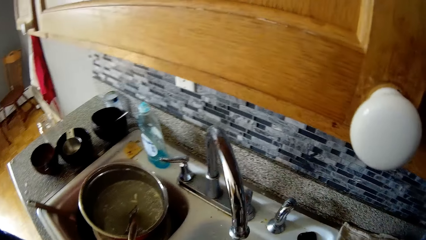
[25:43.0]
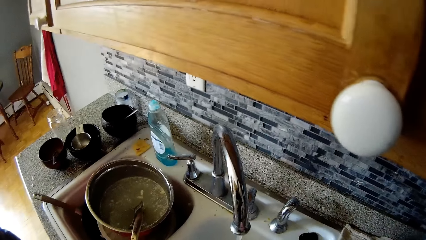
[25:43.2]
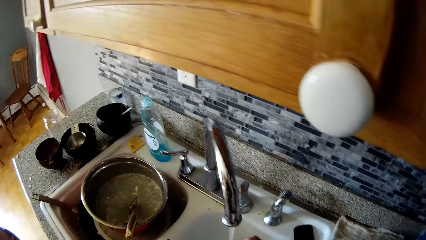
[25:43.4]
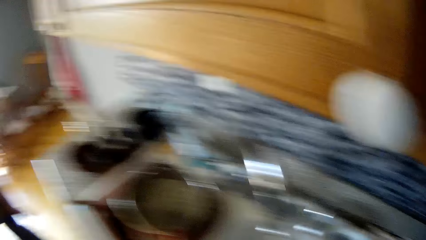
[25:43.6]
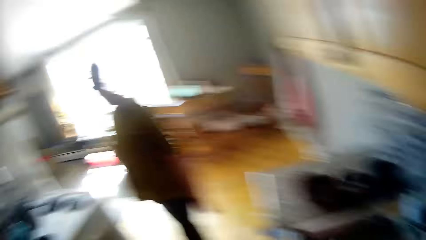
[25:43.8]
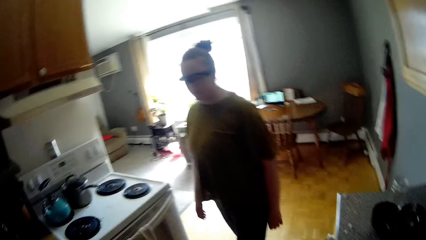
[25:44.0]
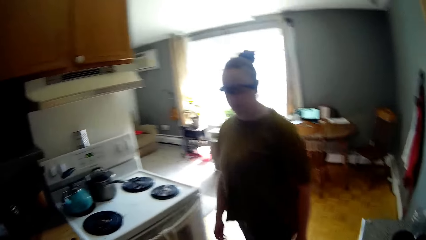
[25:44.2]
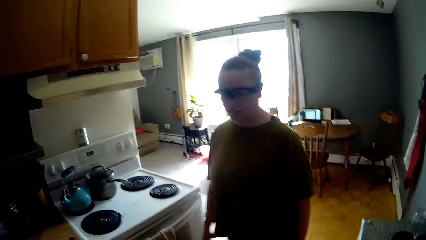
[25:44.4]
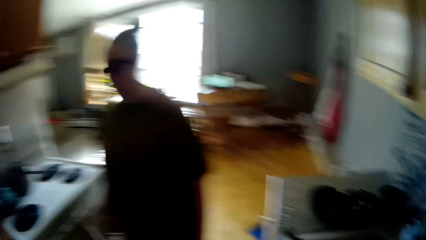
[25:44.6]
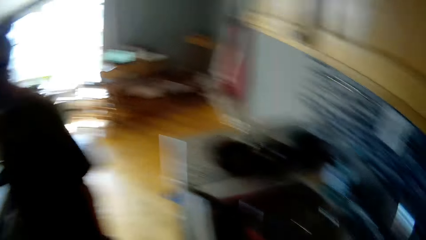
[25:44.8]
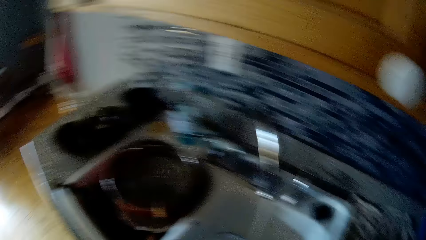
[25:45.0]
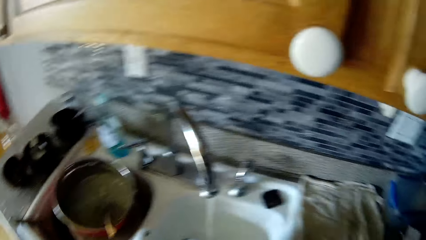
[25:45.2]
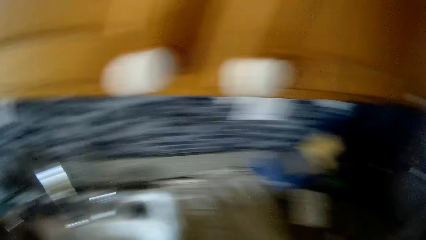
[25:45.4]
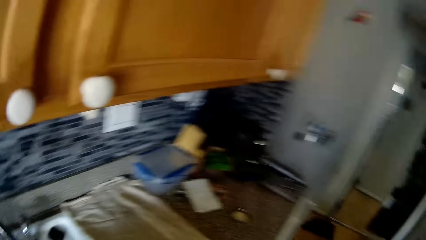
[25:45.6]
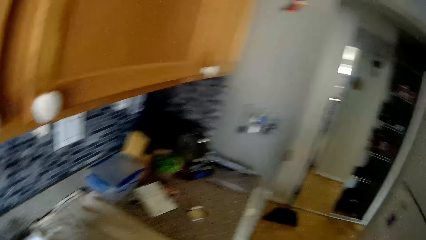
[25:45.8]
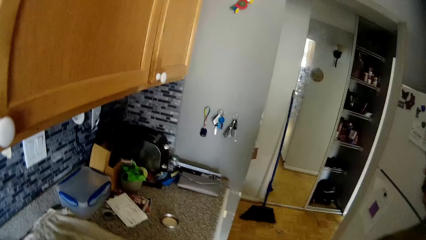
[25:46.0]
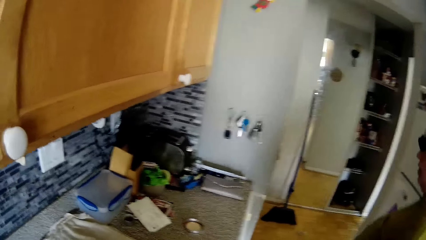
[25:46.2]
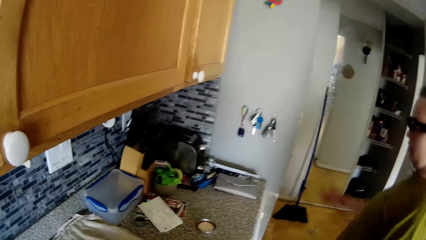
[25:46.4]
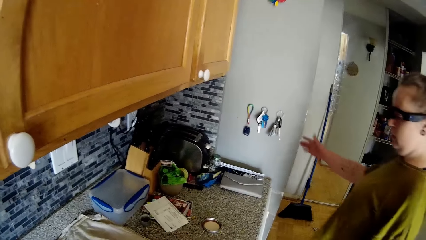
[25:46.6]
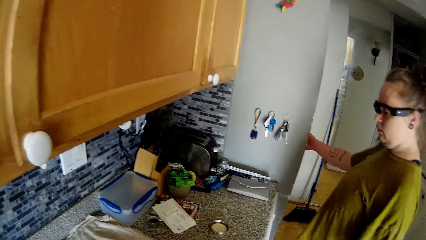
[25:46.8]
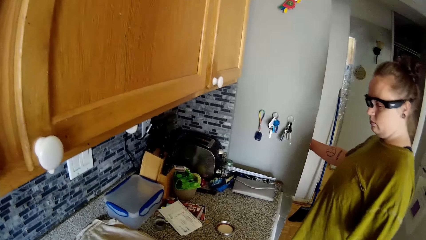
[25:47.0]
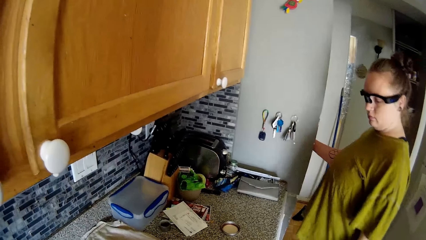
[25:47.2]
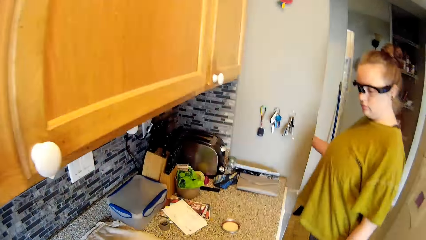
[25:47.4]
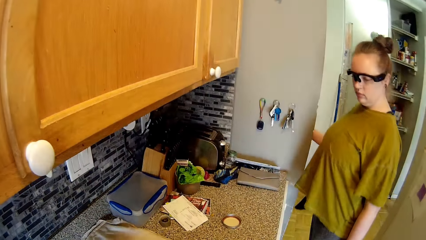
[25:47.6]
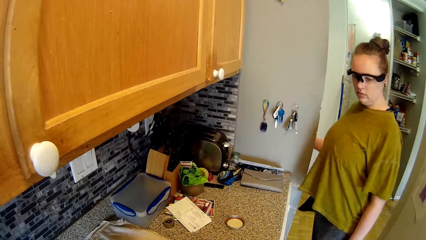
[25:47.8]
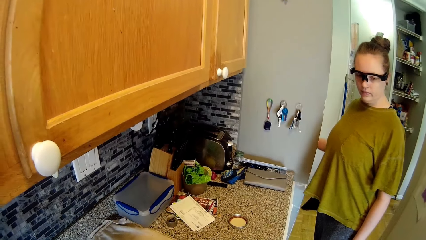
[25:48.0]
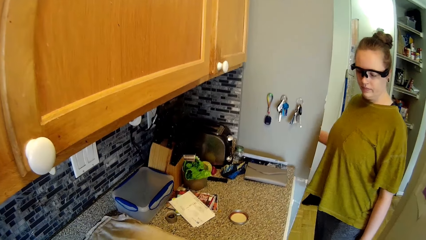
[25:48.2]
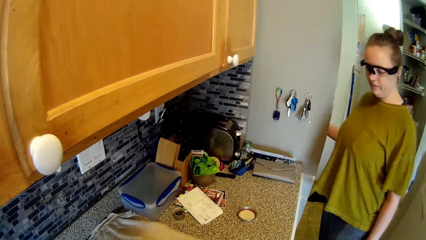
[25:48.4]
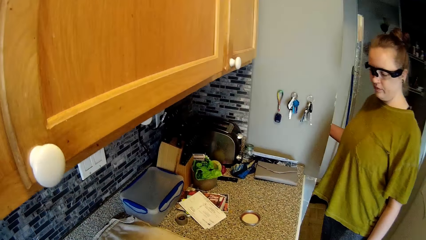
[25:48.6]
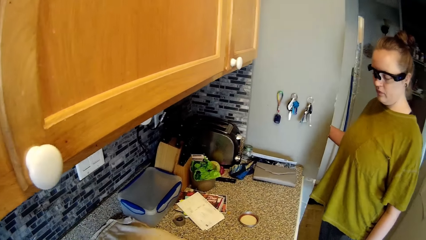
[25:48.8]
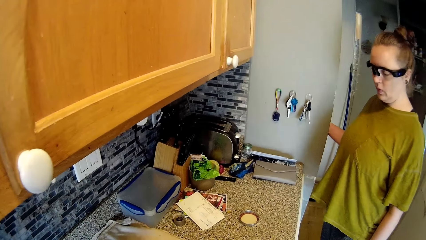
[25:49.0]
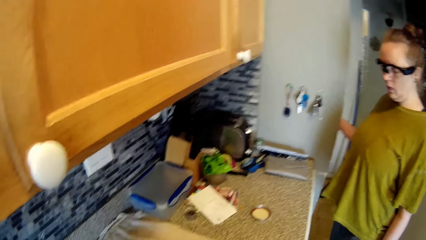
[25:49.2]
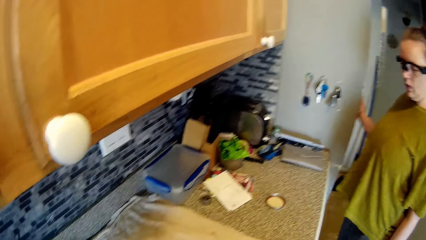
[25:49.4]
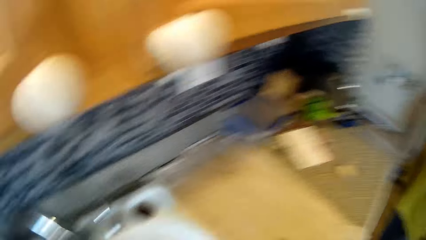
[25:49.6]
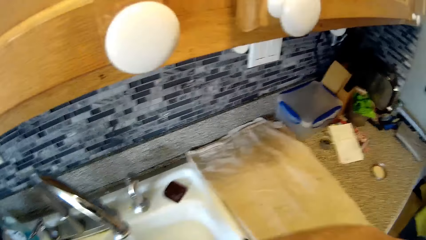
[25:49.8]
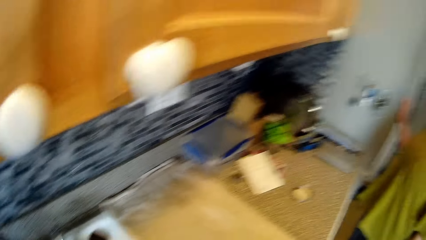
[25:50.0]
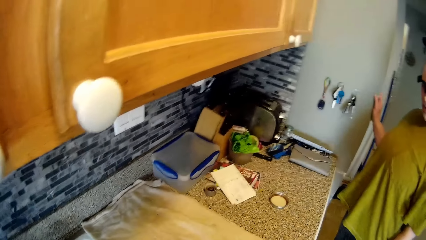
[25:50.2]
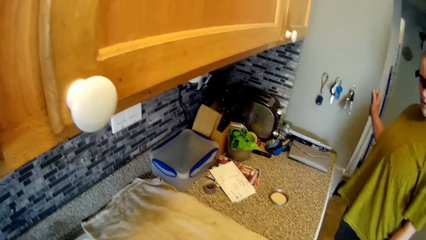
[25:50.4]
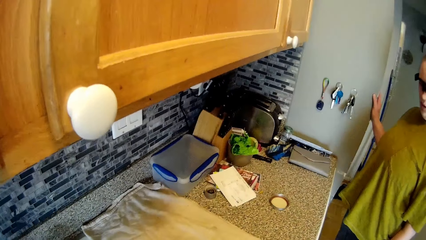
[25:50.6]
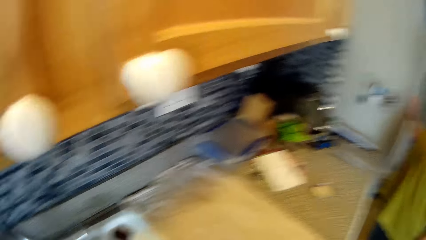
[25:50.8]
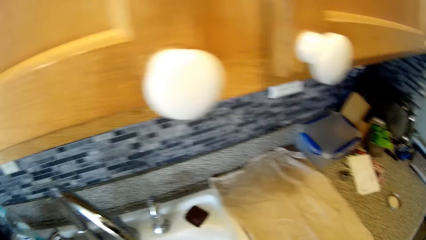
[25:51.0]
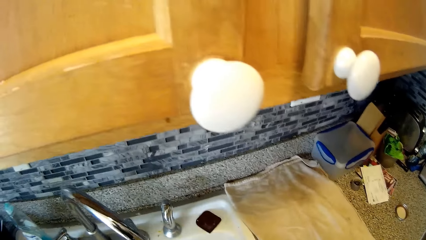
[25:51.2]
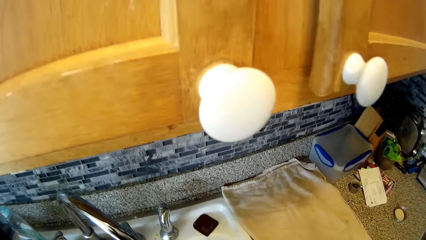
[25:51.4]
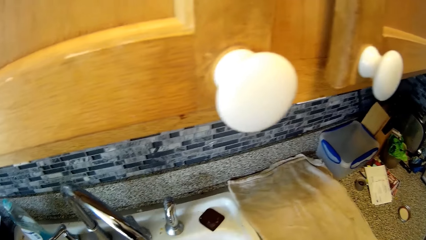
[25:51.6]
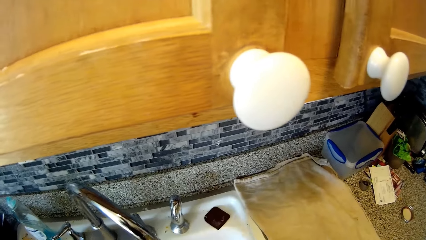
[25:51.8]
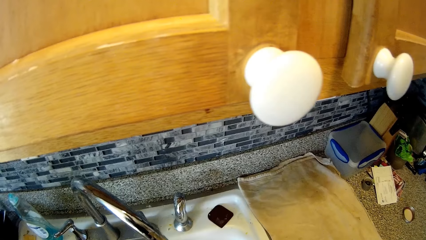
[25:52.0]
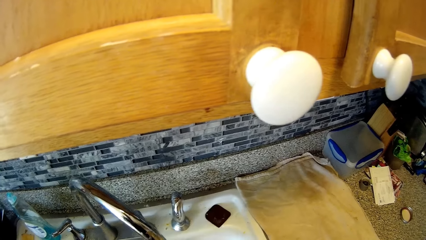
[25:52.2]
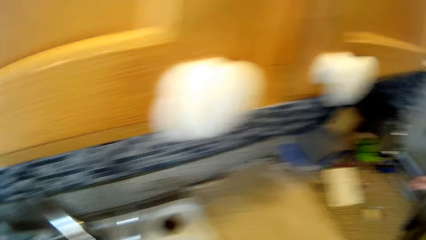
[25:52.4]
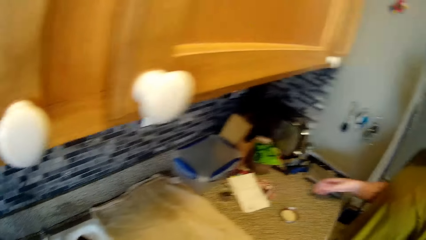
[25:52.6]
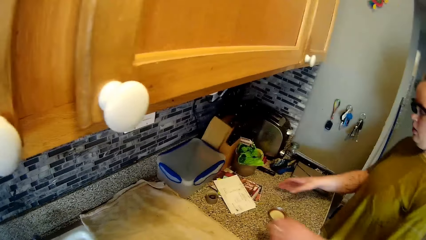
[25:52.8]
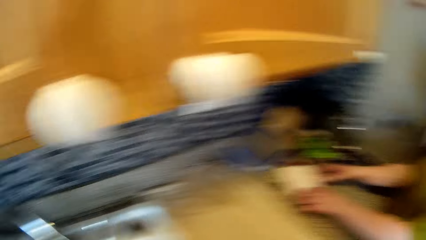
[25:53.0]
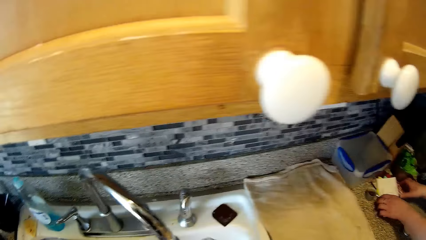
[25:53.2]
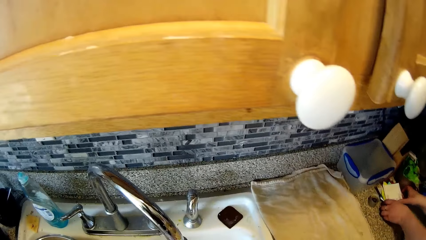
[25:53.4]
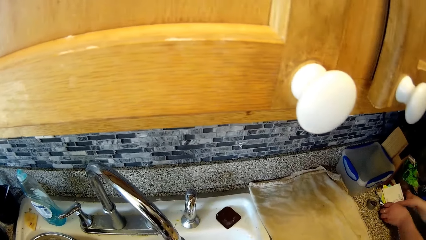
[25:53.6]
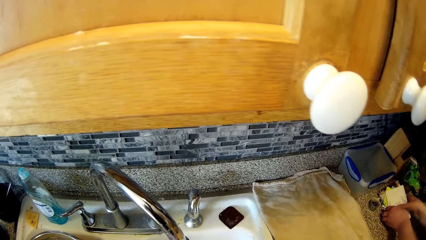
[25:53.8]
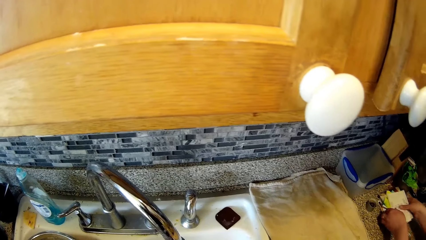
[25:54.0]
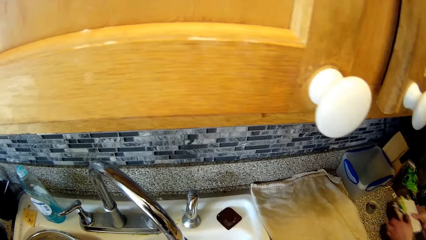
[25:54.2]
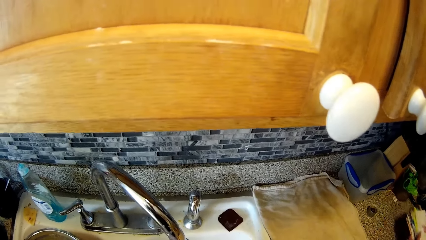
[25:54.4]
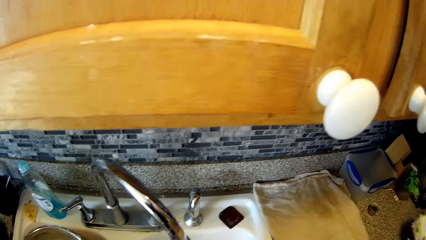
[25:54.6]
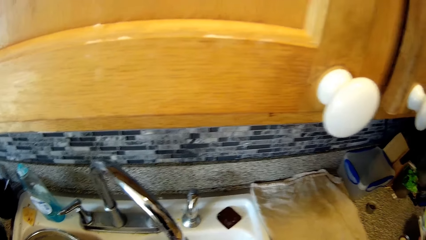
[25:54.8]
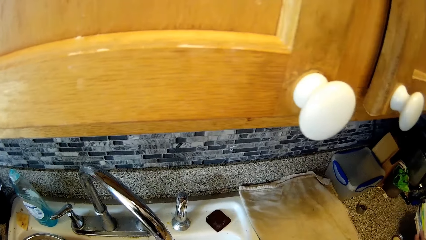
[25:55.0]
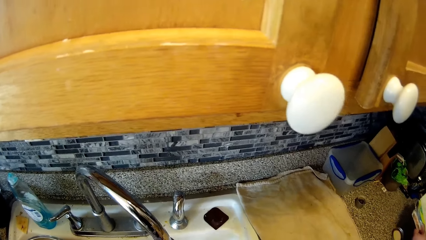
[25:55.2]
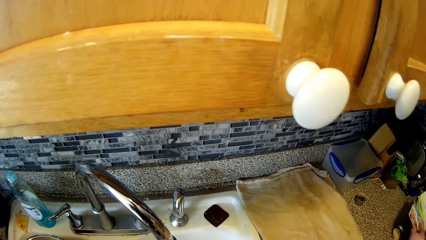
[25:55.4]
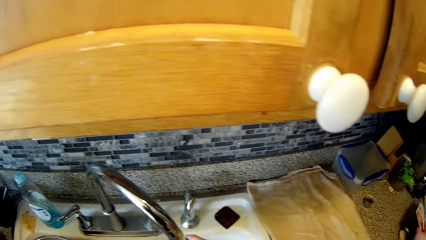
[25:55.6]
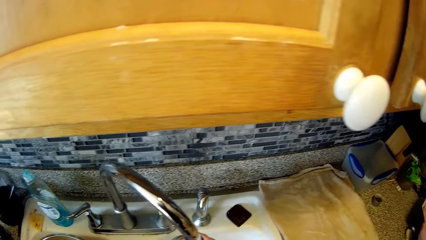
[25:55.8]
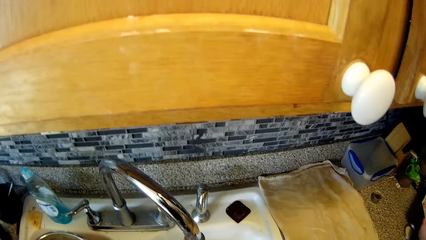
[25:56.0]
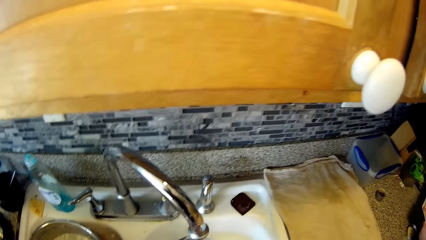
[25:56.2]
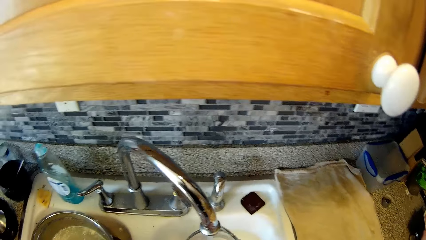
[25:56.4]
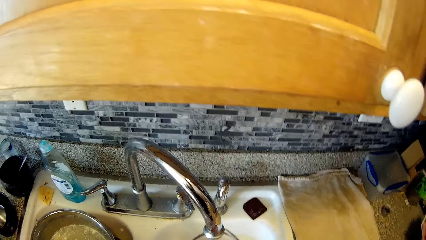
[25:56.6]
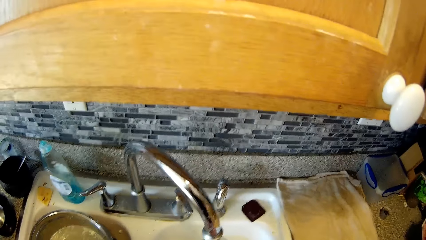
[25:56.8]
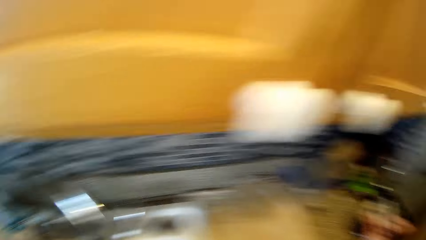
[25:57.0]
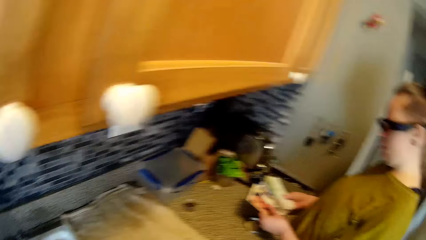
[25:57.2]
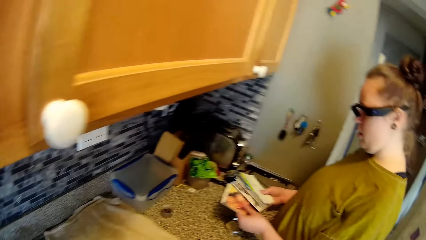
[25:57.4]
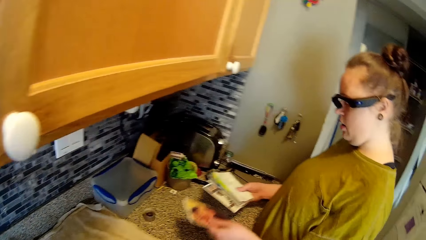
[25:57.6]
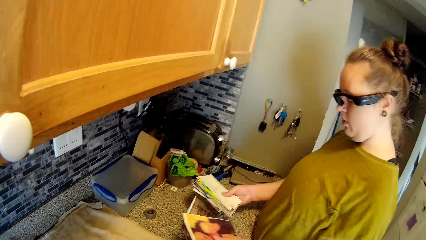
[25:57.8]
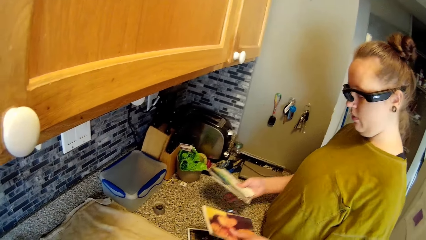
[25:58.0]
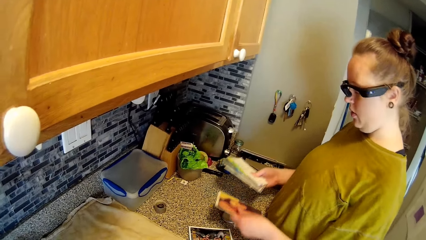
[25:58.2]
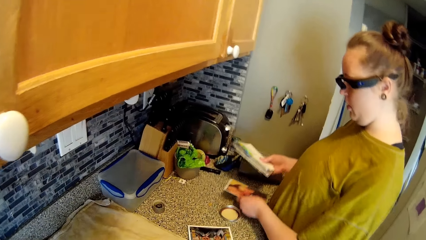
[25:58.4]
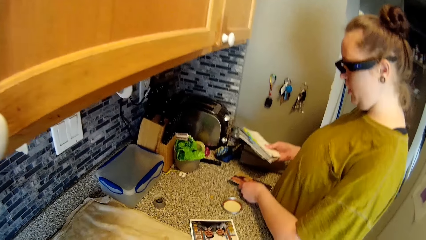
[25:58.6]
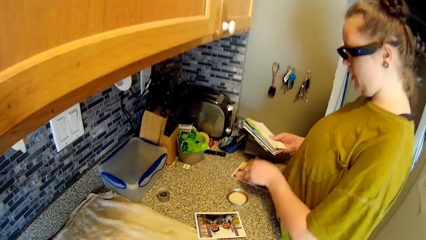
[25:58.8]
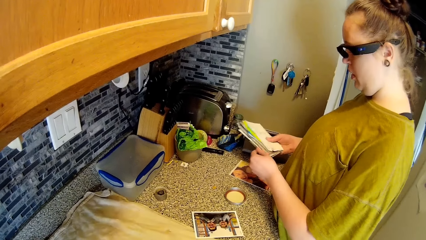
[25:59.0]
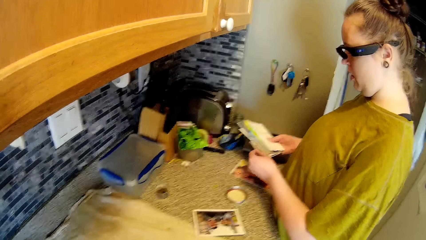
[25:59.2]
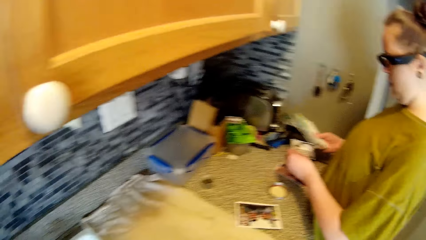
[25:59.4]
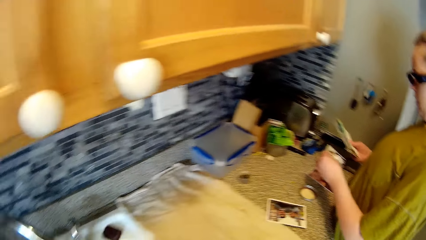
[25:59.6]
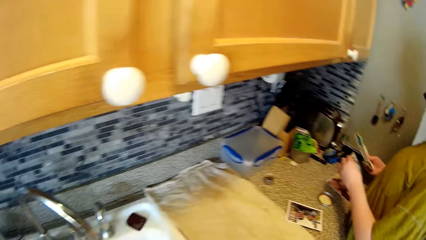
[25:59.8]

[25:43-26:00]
The camera wearer looks around. A woman walks in the room. The camera wearer looks around. The woman switches on the light with her right hand. The woman stands in the room. The camera wearer looks around. The woman switches off the light with her right hand. The camera wearer talks to the woman. They wash the utensils in the sink. The woman picks up a set of pictures from the kitchen counter with both hands. The camera wearer washes the utensils in the sink. The woman holds the pictures with her hands. The woman drops a picture on the kitchen counter with her right hand. The woman drops a picture on the kitchen counter with her left hand.
